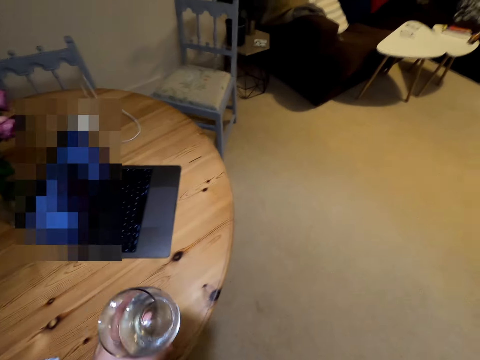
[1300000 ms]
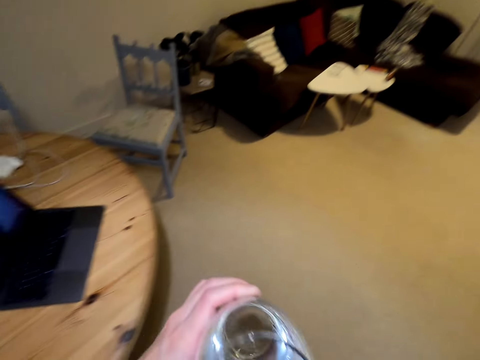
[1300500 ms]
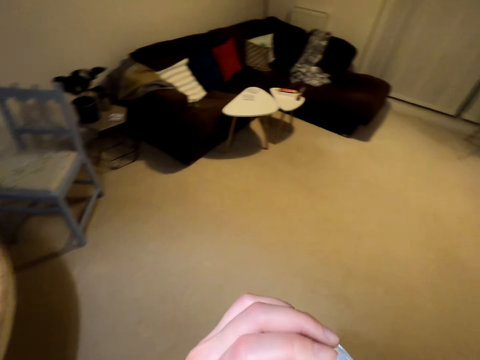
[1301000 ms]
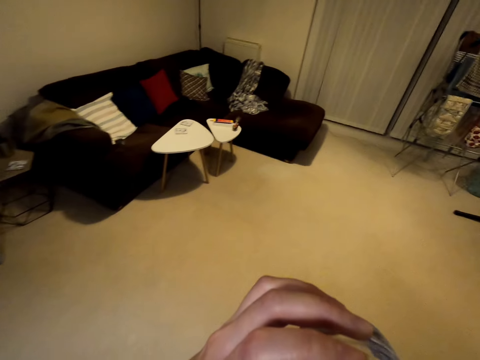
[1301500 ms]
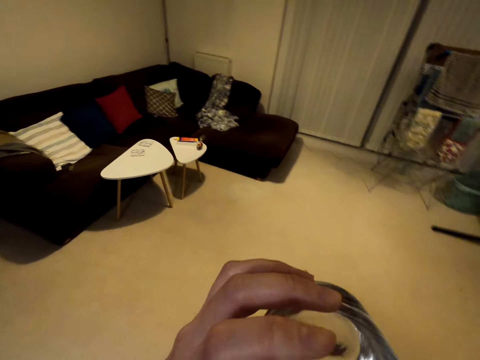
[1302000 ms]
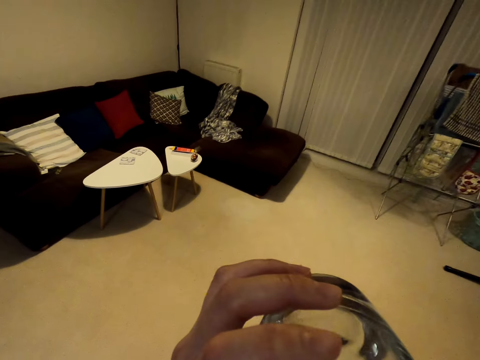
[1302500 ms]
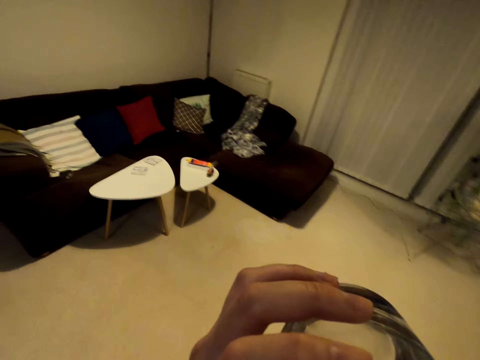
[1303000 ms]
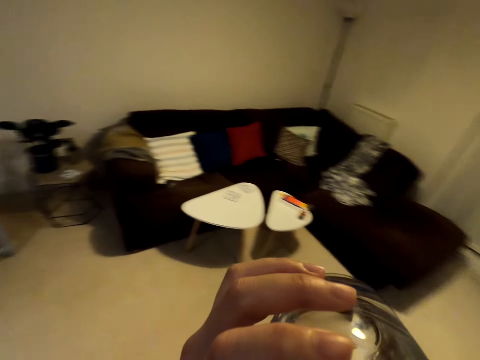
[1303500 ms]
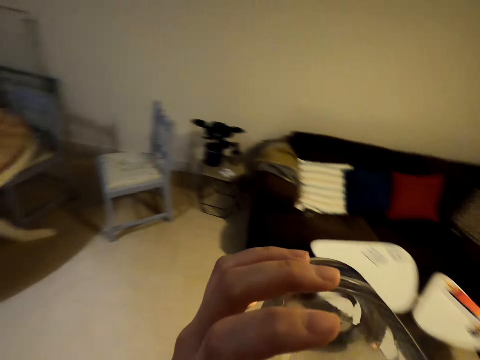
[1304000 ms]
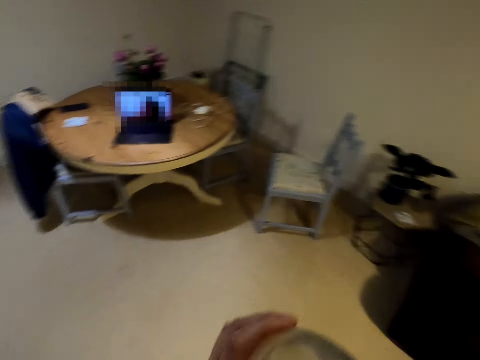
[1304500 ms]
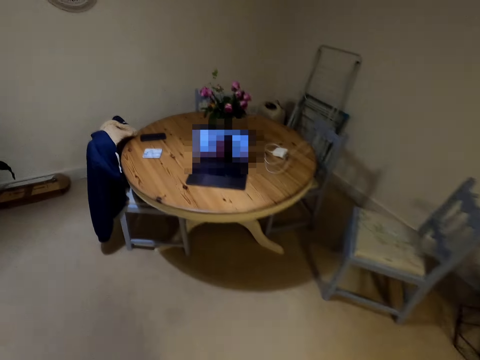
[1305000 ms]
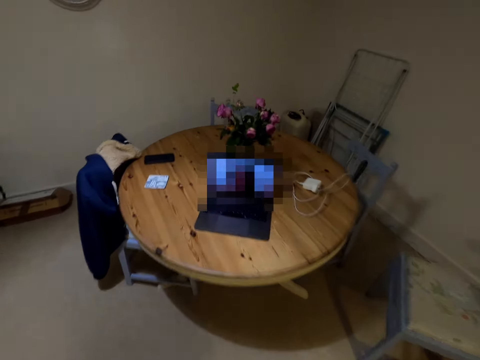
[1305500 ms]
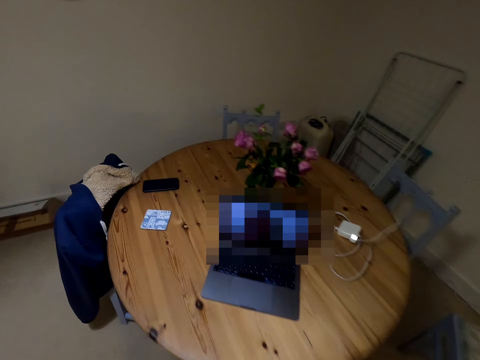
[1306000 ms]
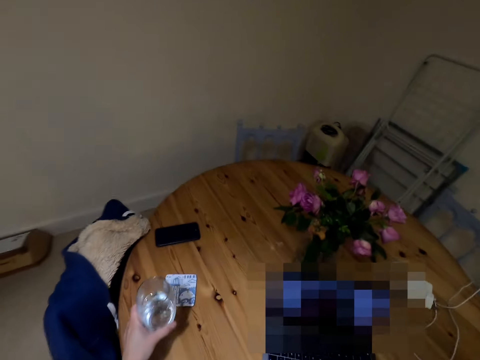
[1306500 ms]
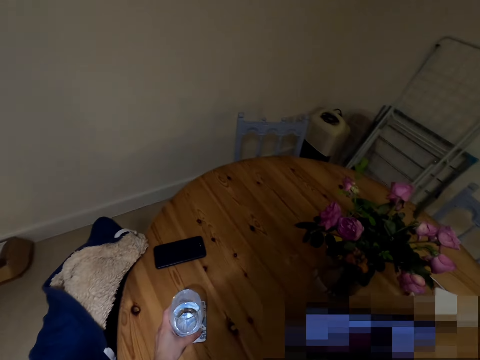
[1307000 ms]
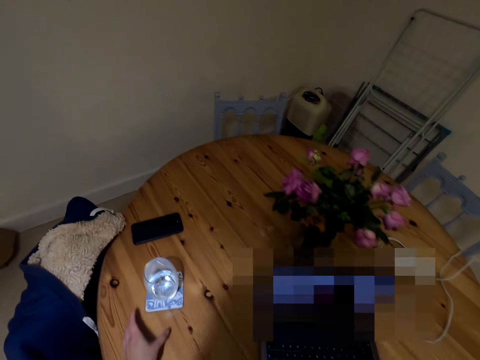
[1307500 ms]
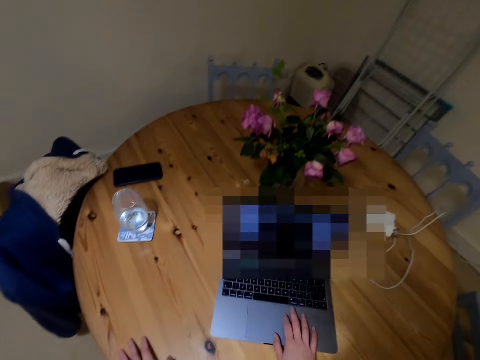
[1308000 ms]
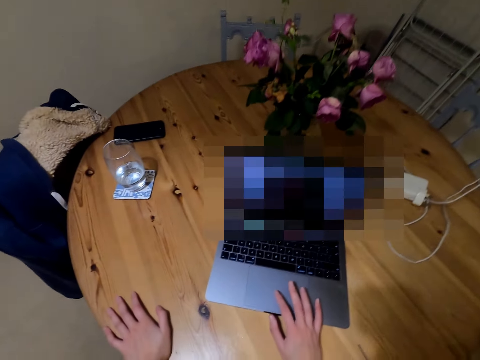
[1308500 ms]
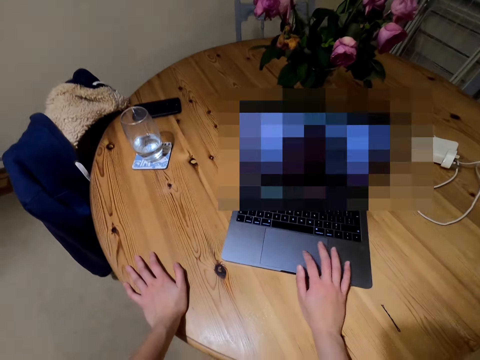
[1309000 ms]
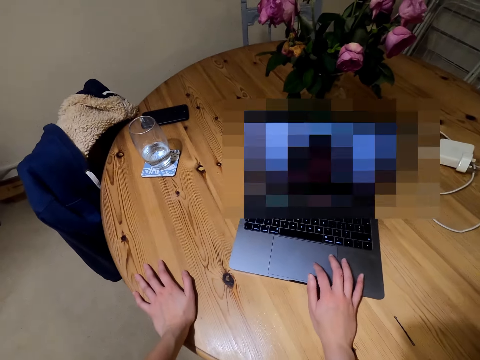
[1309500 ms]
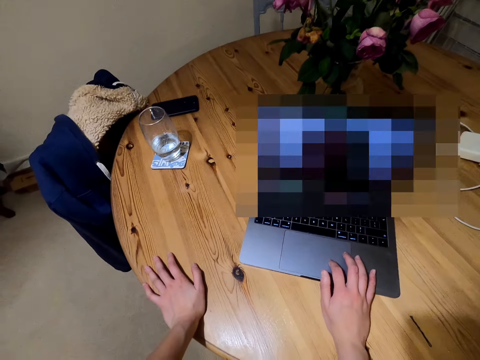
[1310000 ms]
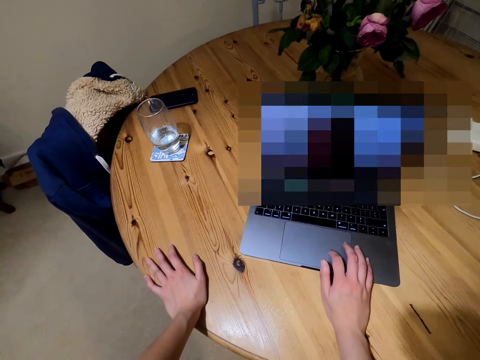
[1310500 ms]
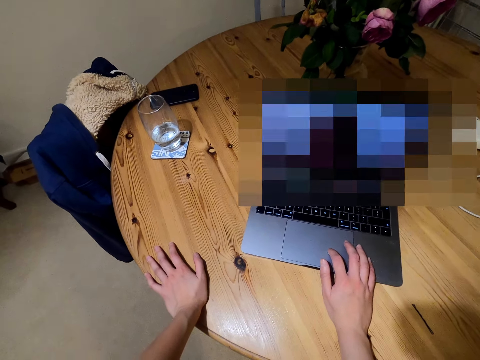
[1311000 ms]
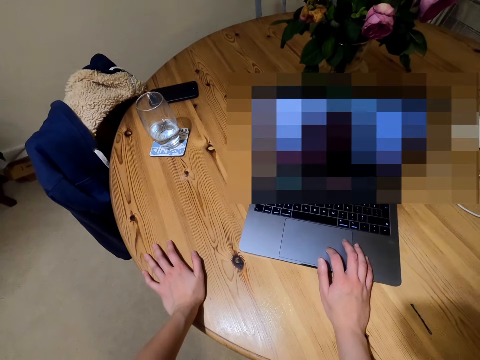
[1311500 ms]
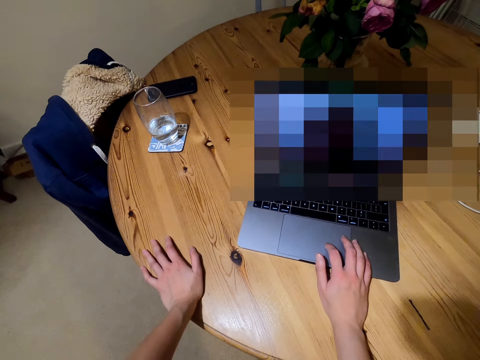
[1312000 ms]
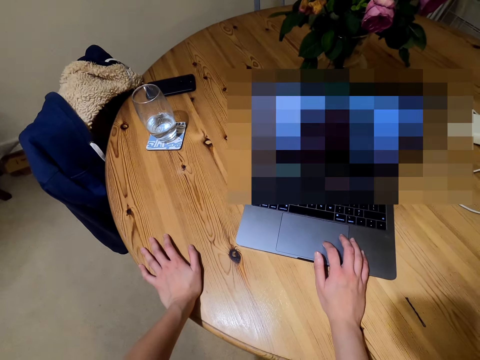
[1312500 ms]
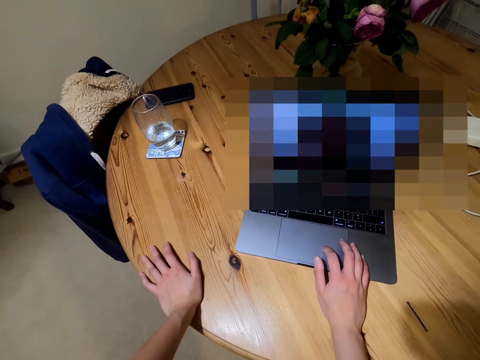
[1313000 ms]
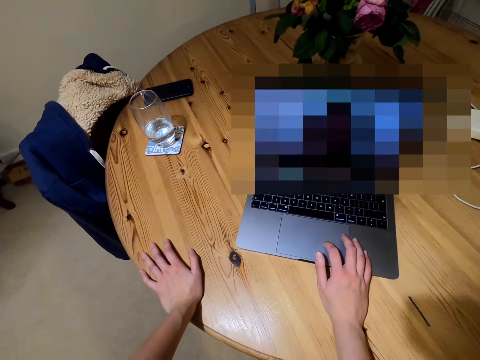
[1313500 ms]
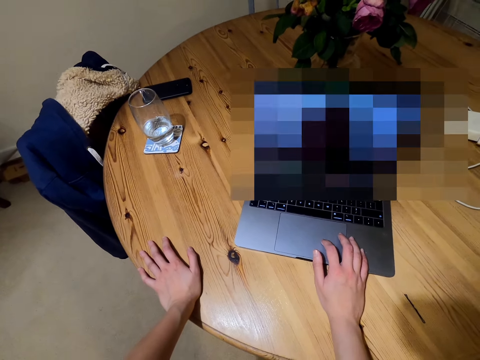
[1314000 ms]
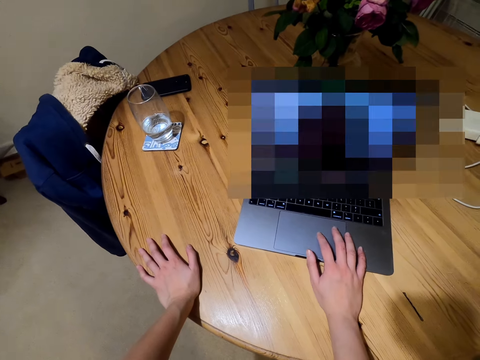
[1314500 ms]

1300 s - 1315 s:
The camera wearer drinks water from the glass. She walks around the house. She places the glass on the table. She scrolls the laptop mouse and touches her laptop.

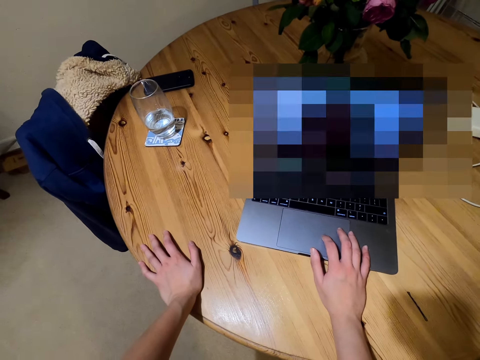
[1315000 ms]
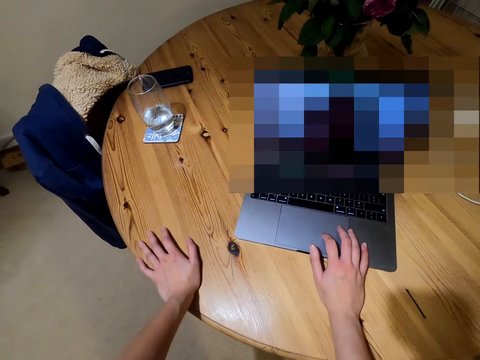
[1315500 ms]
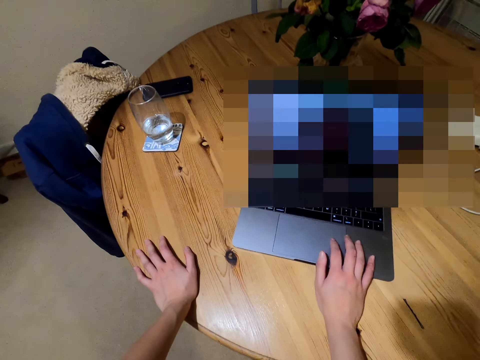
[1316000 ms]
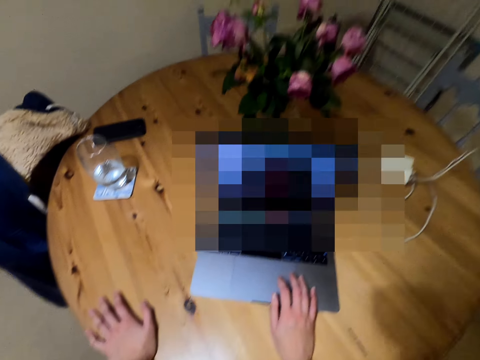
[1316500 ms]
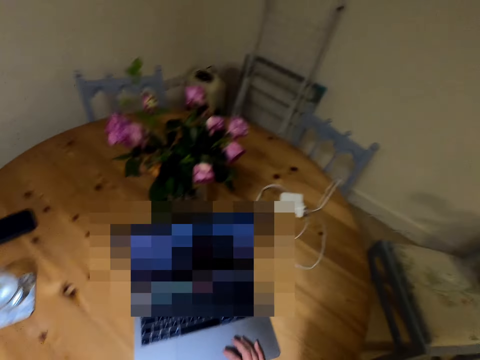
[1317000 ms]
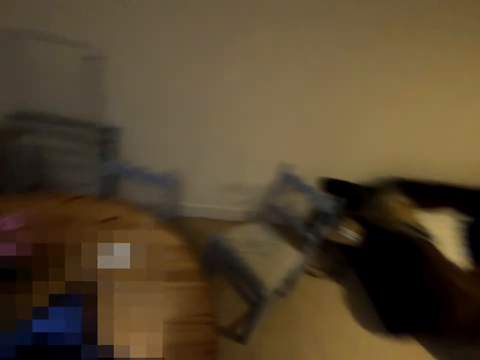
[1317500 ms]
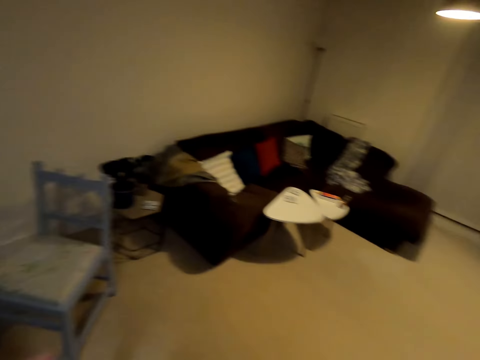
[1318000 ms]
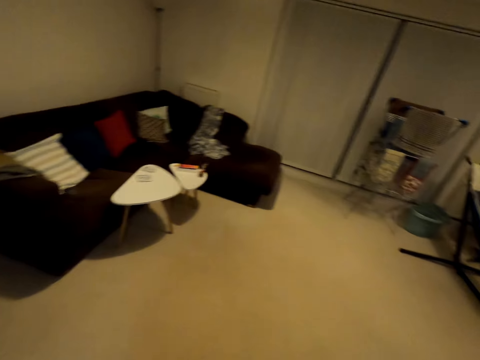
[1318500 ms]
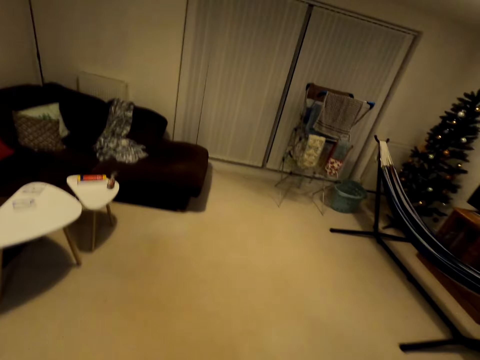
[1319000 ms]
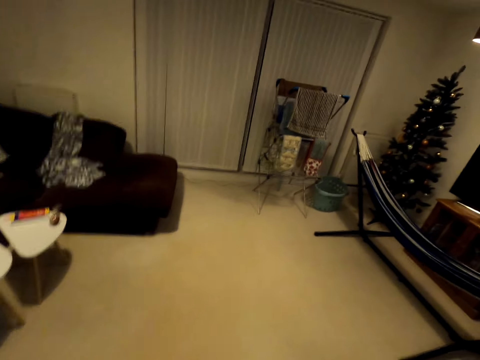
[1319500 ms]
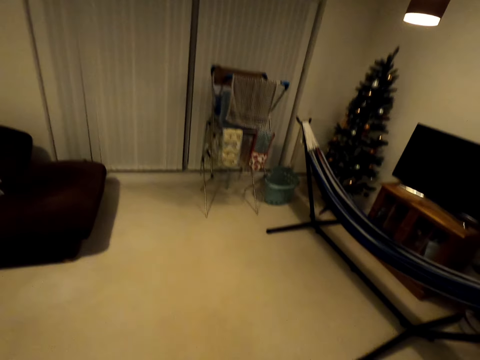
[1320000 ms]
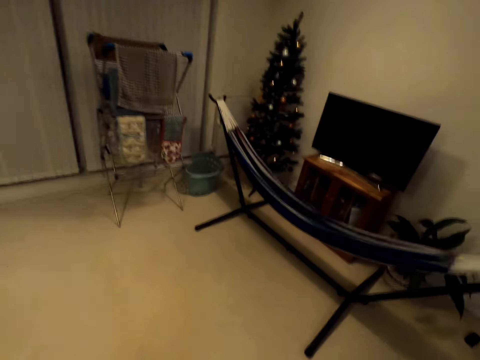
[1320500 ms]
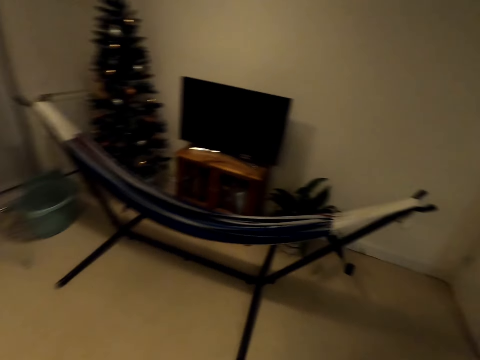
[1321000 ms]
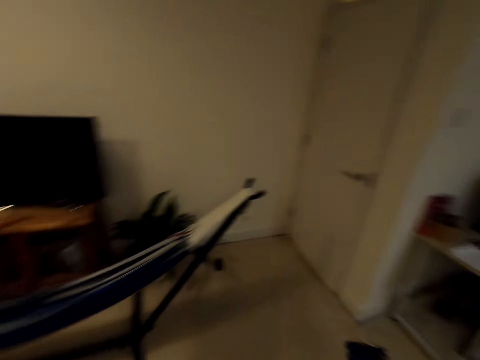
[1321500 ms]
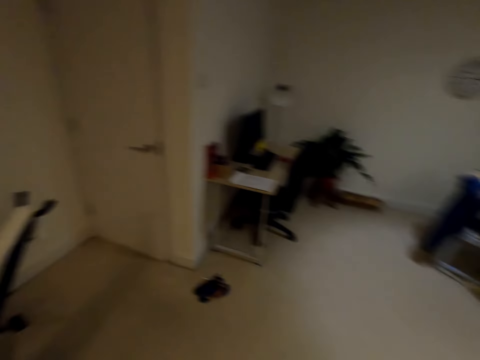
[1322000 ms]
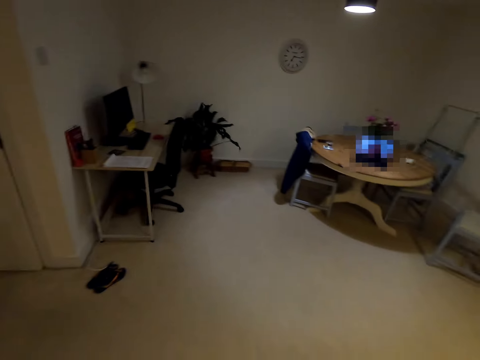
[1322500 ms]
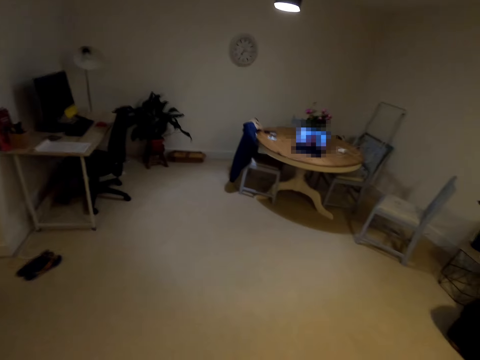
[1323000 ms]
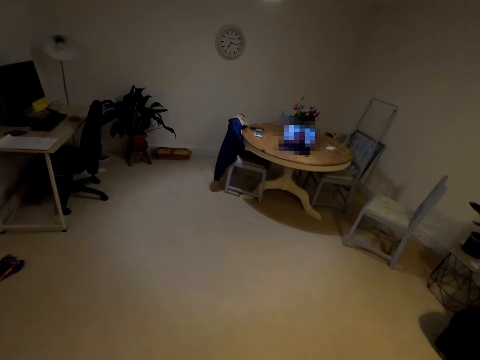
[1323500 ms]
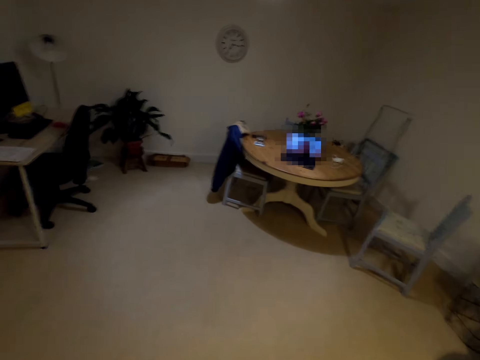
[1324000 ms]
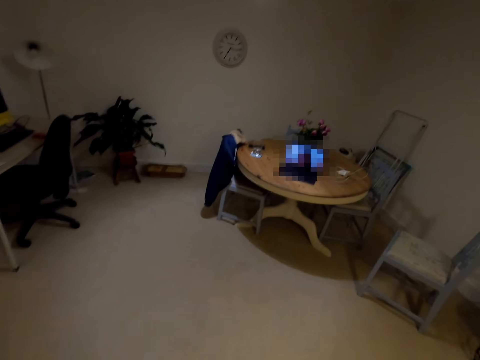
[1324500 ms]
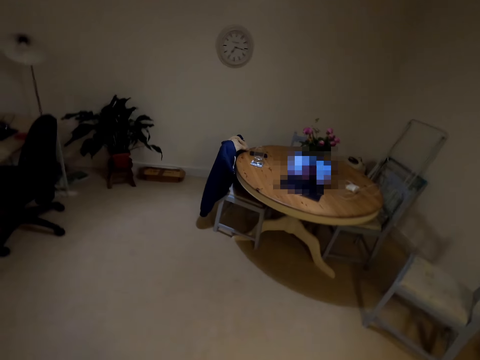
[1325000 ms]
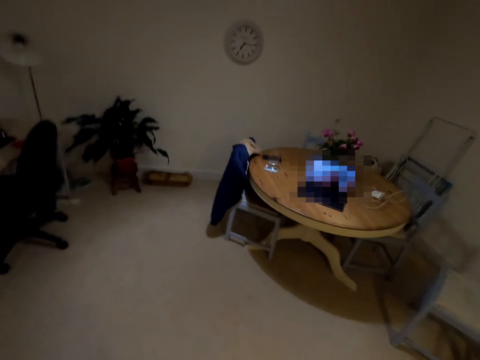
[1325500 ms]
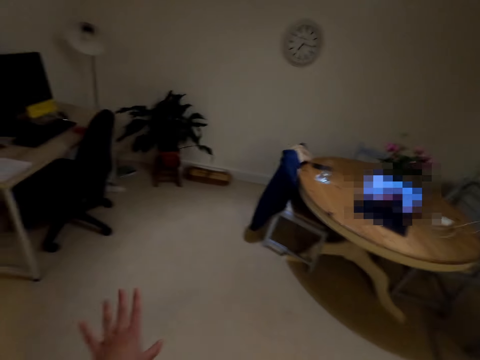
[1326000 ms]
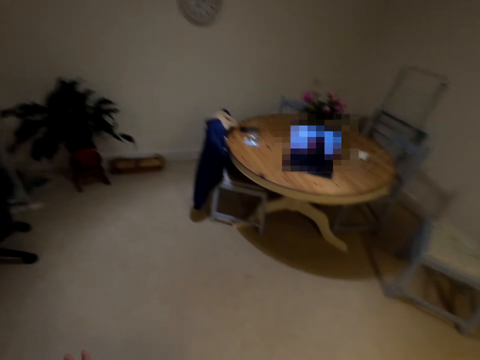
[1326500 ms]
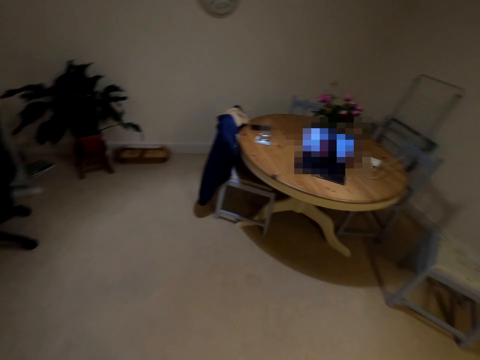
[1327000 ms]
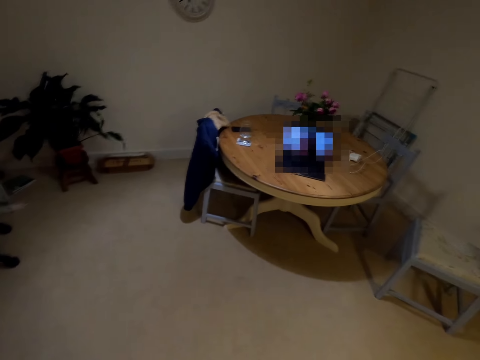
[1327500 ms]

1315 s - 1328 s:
The camera wearer walks in the house. They look around. They stare at the laptop. They dance in the house.
